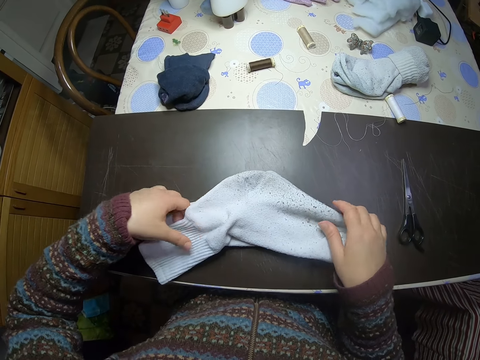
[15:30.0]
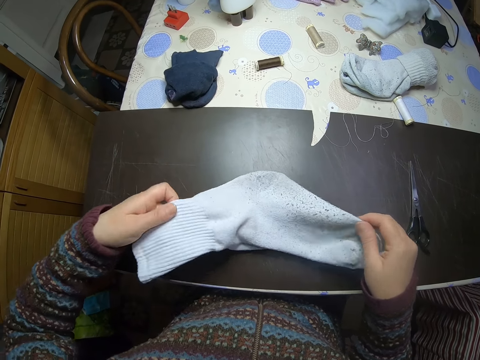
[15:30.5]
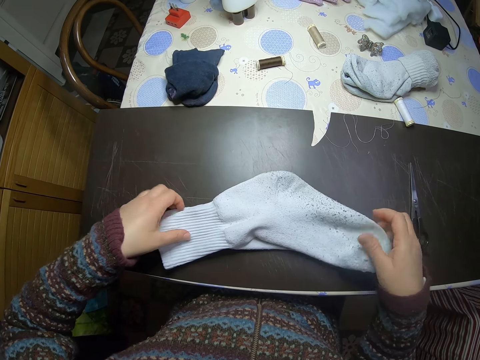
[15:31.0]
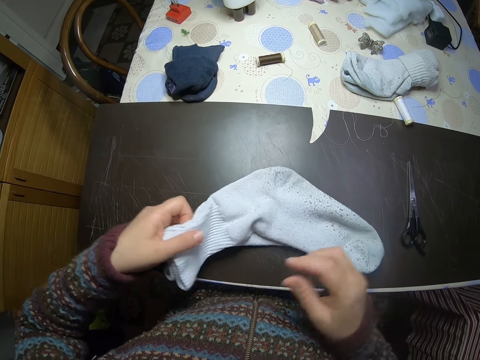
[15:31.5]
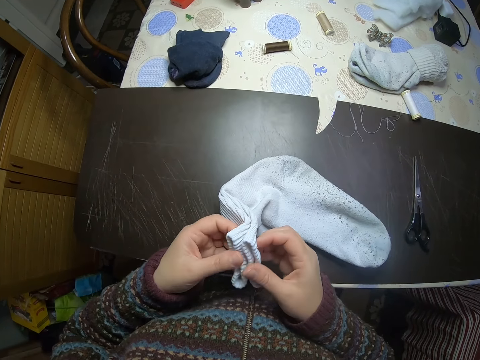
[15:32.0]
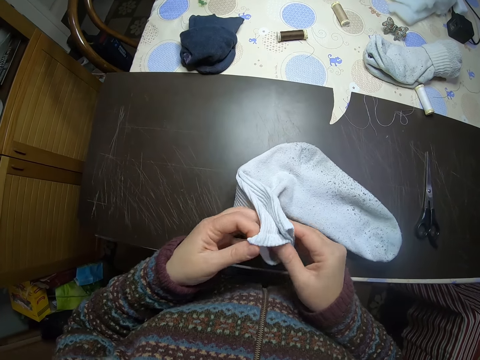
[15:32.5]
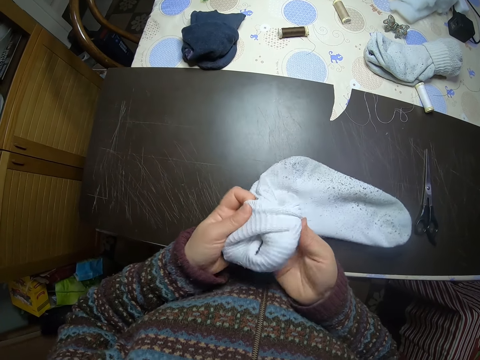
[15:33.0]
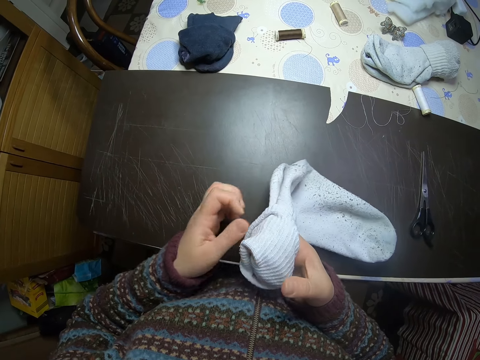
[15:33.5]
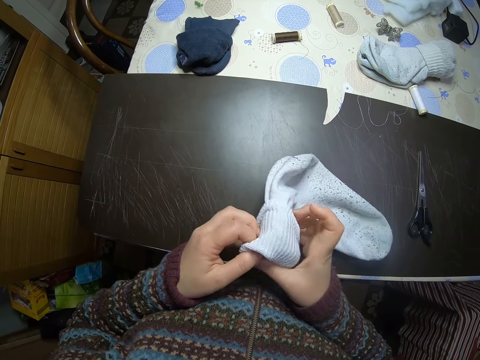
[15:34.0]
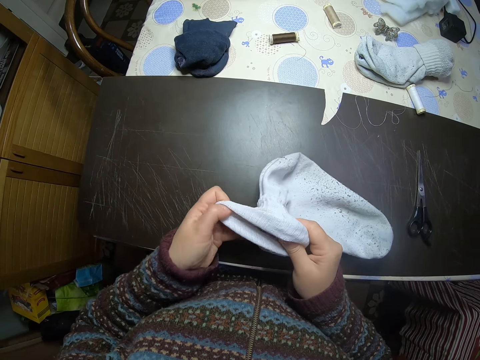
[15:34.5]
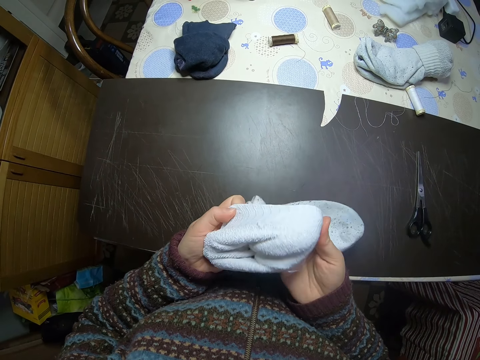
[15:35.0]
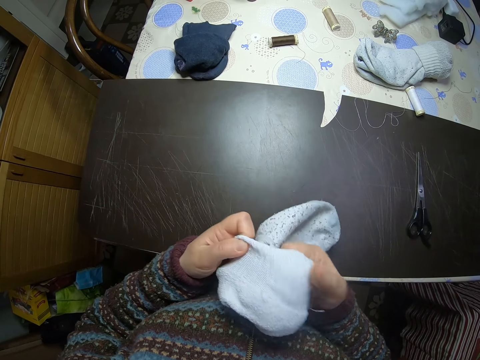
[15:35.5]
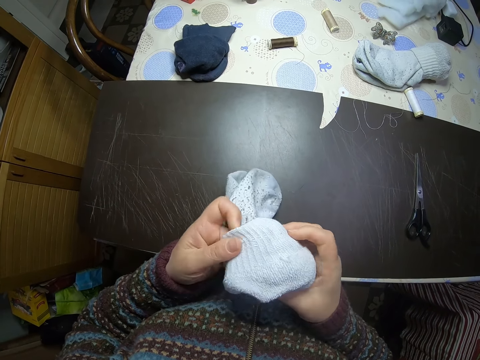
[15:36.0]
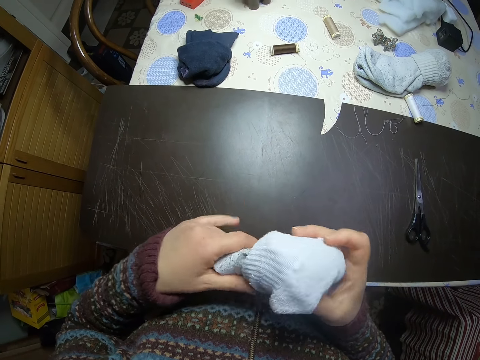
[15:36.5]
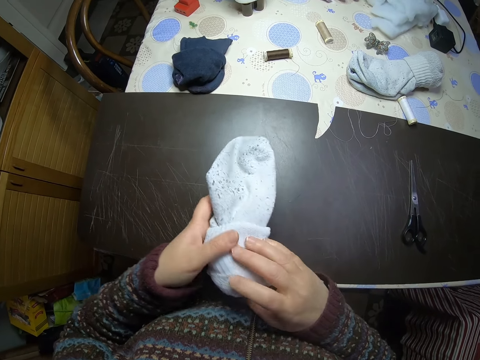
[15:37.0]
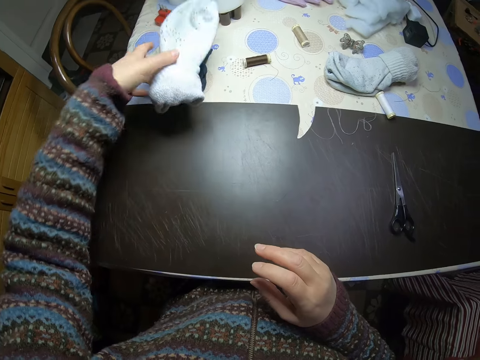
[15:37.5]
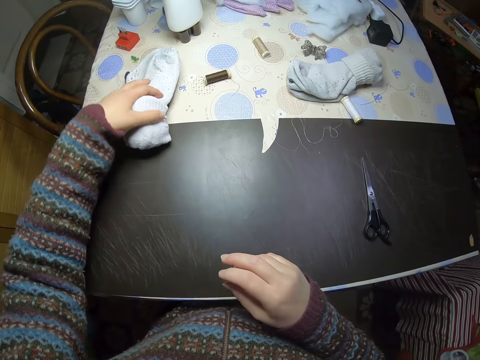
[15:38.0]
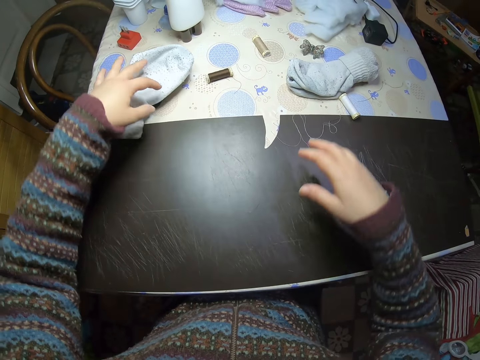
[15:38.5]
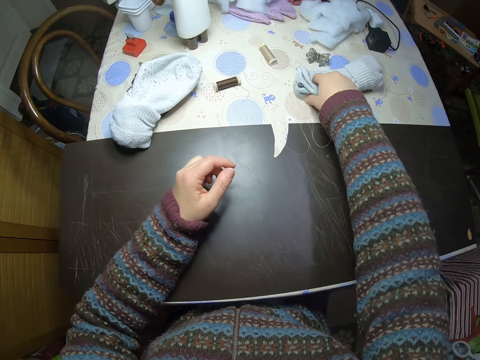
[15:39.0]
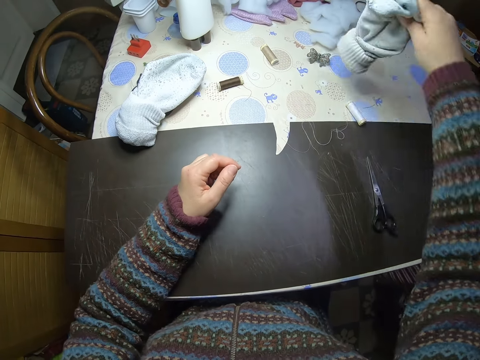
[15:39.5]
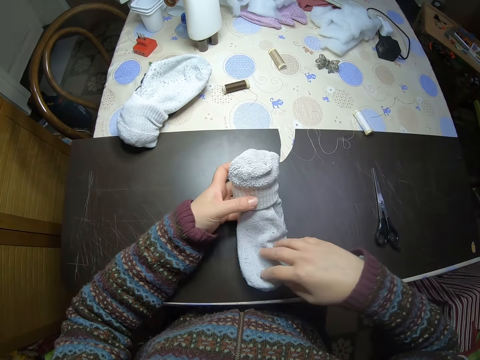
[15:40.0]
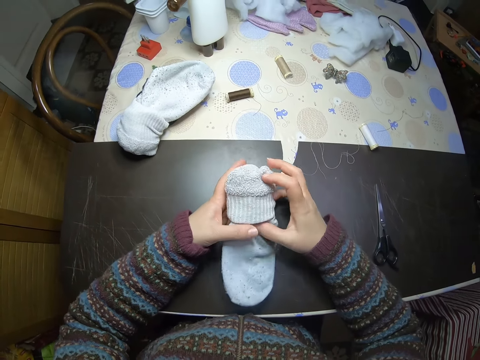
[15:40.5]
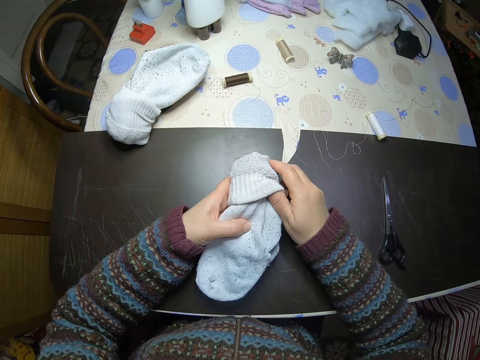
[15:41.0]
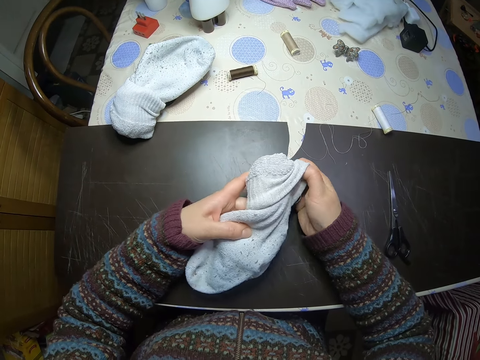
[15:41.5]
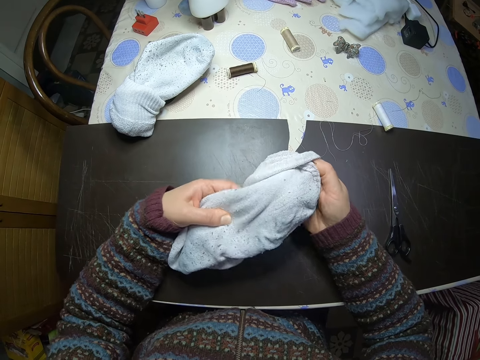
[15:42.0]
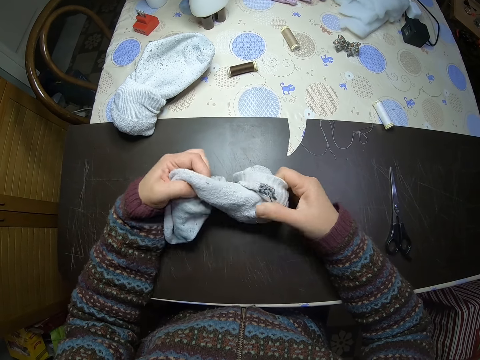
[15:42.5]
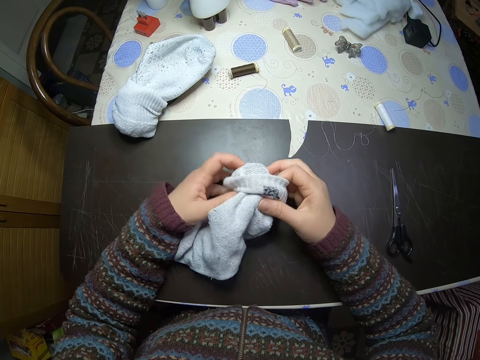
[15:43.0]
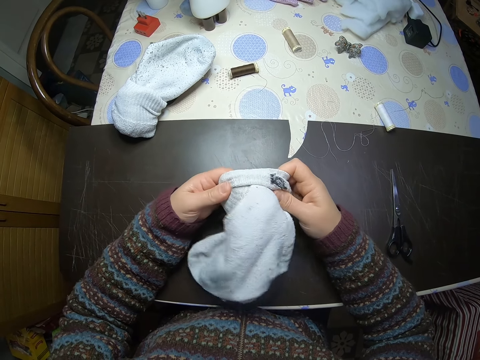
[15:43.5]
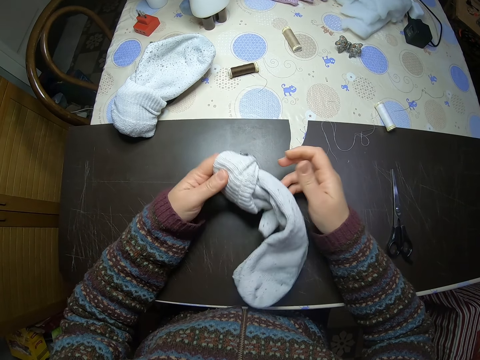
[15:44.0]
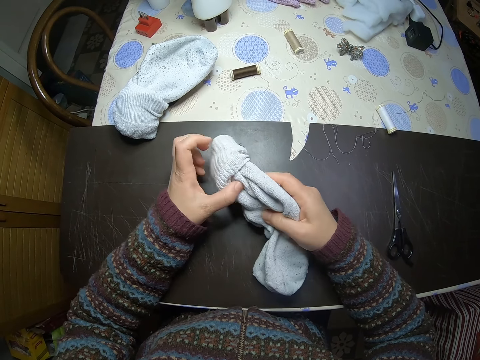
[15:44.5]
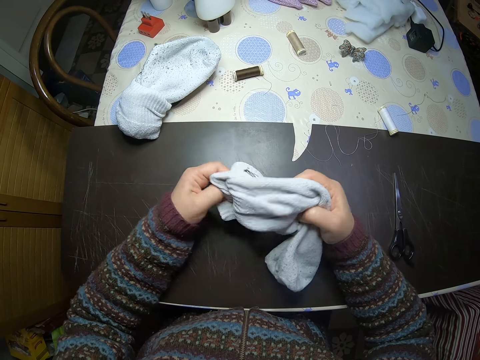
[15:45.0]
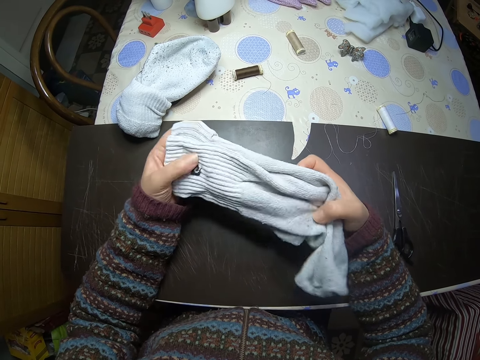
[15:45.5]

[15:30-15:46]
The camera wearer places the socks together with another. They adjust the sock on the table. They open the pair of socks together. They pick up the two socks and turn the socks inside out. They place the socks on the table. They pick up another pair of socks on the table. They open the pair of socks.

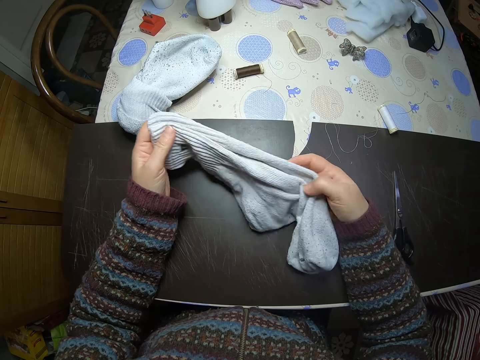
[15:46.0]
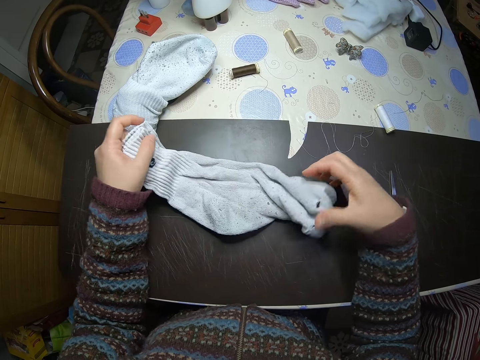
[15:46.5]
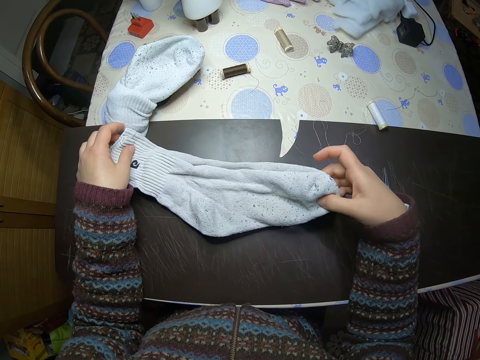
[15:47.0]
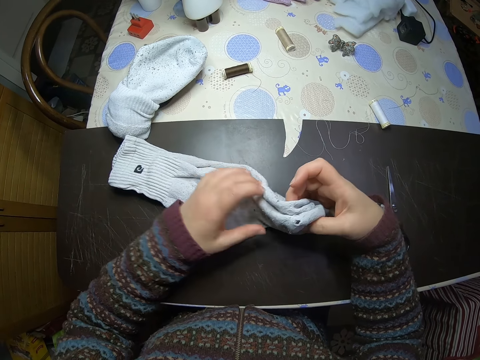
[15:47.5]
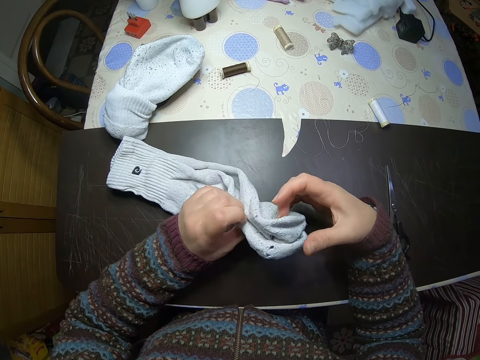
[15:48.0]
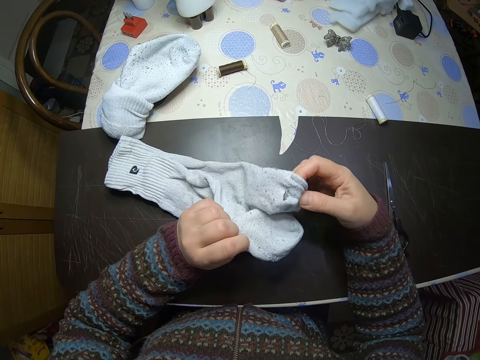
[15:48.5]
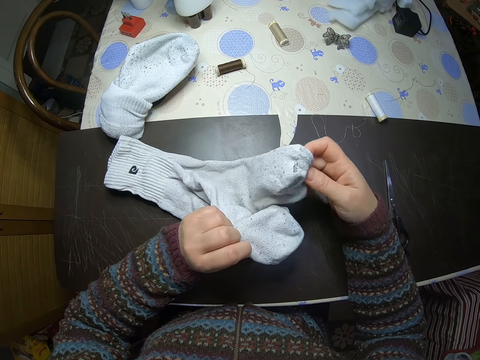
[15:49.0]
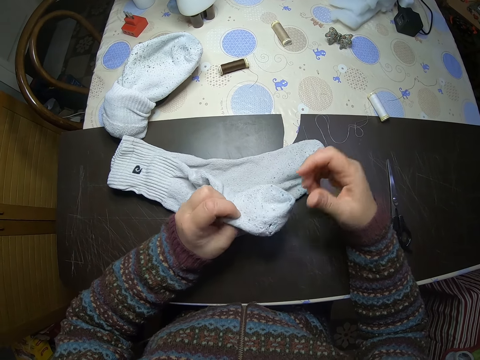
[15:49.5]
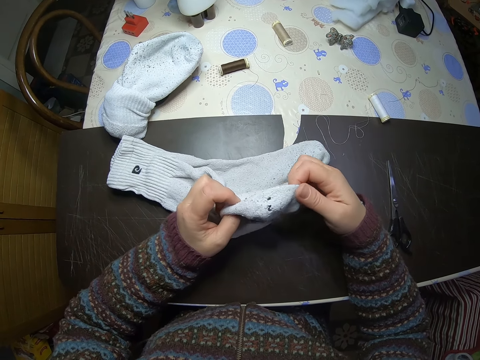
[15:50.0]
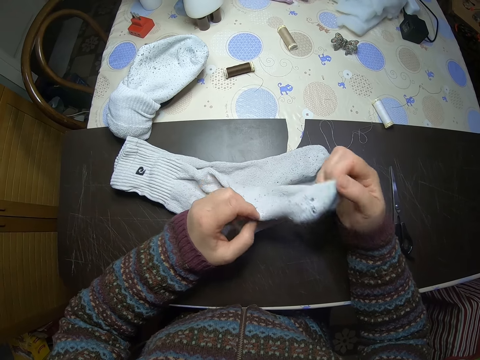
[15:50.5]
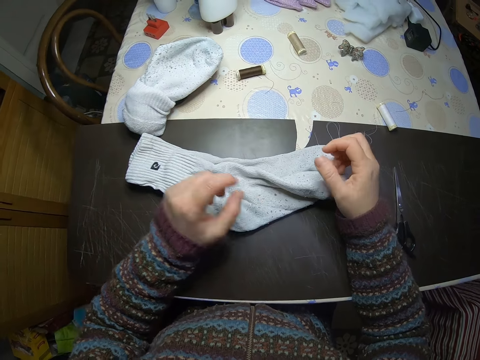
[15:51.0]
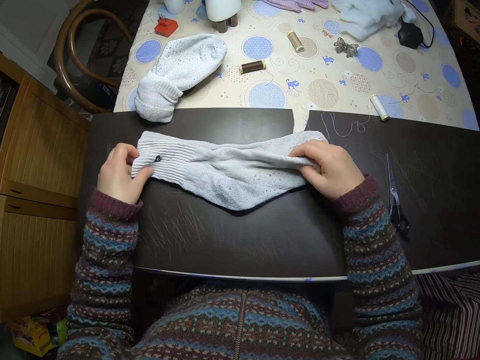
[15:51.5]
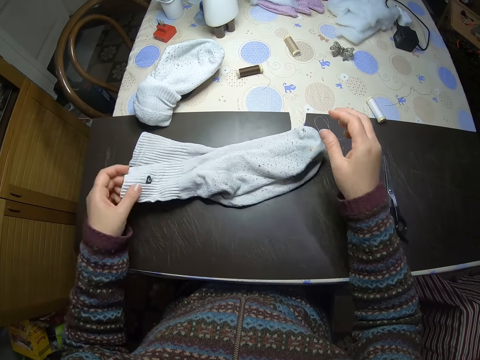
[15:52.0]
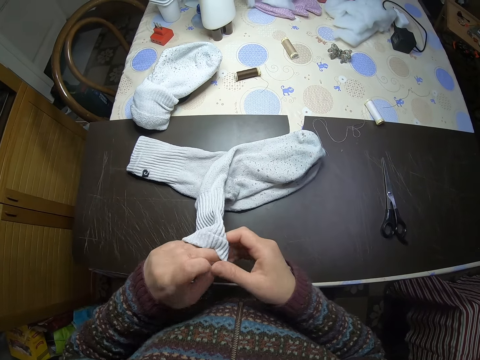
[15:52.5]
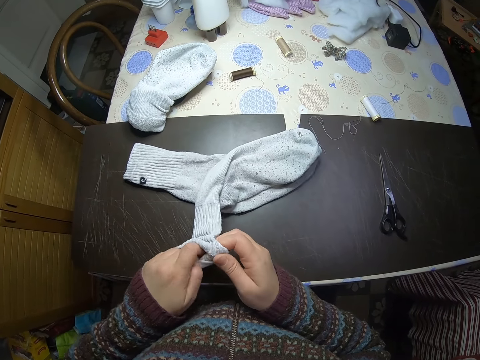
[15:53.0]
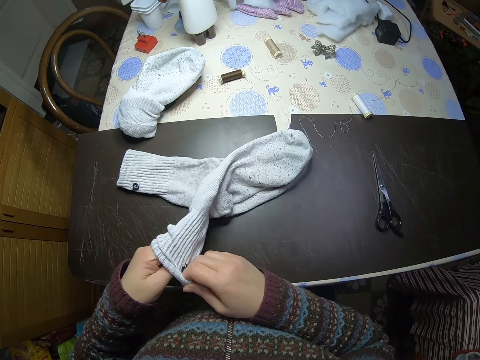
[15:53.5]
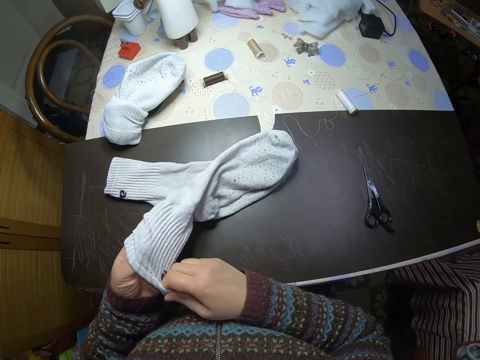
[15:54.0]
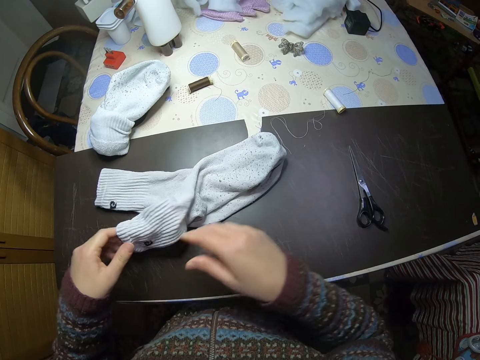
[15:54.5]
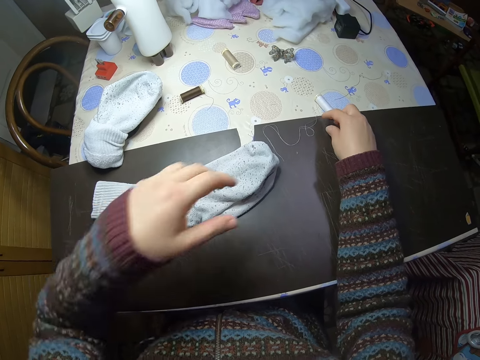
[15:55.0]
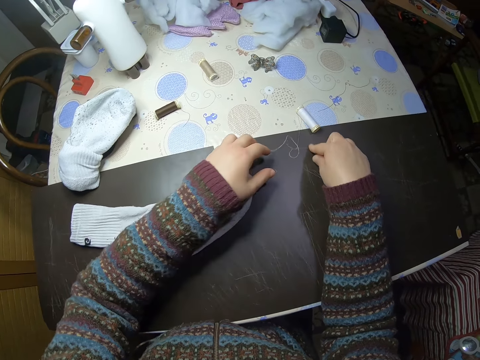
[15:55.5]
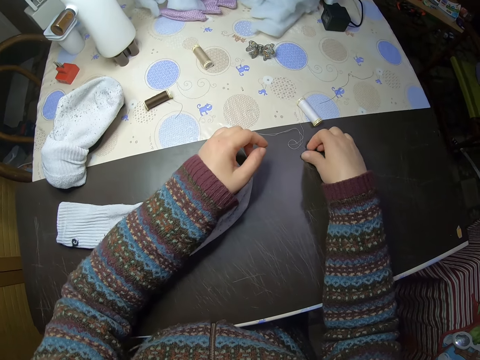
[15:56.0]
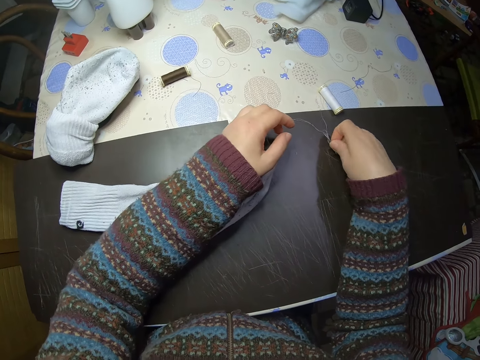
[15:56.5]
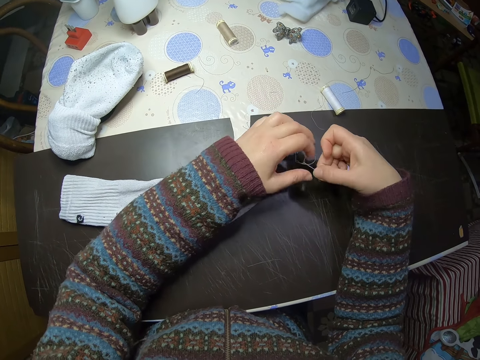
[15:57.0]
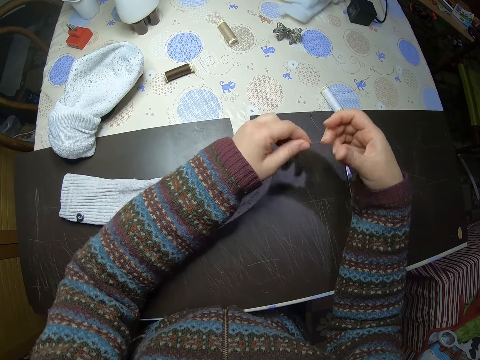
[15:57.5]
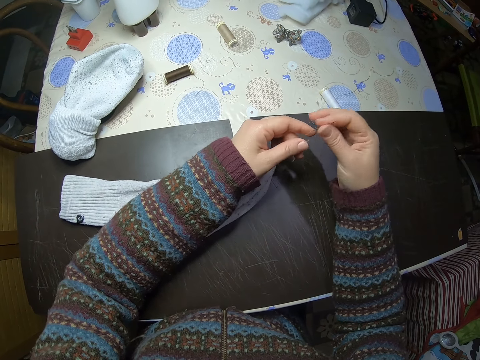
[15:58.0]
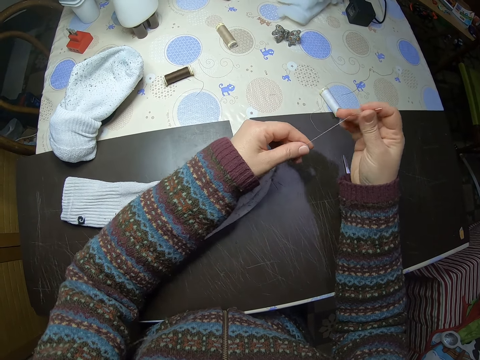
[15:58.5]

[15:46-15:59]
The camera wearer places the pair of socks on the table. They look into the socks. They touch the socks. They grab a sock. They open the sock. They pick up the needle and thread from the table.
